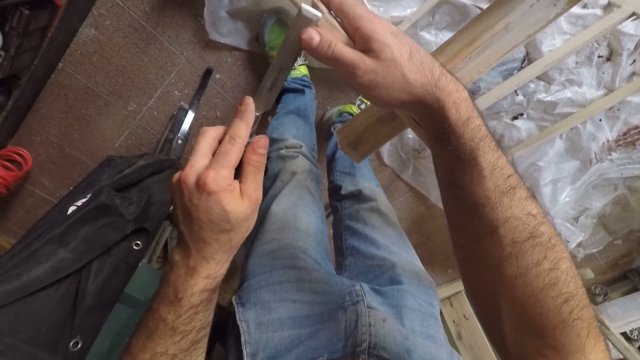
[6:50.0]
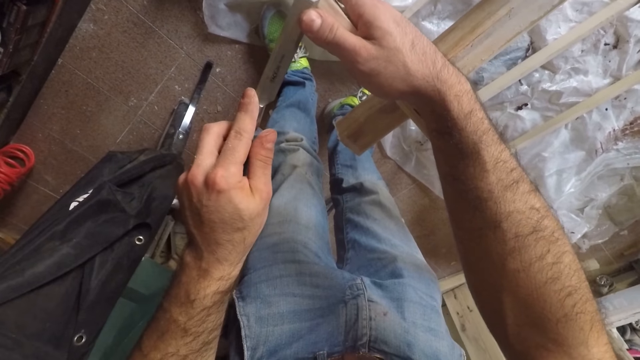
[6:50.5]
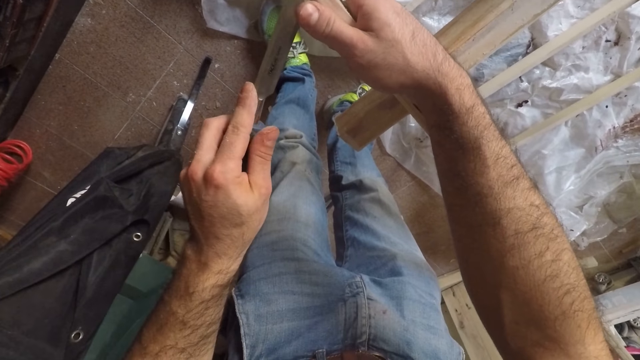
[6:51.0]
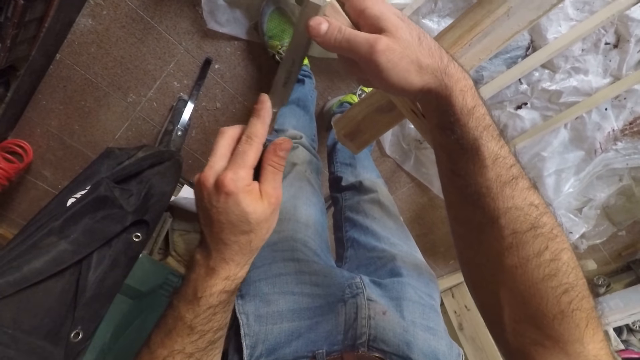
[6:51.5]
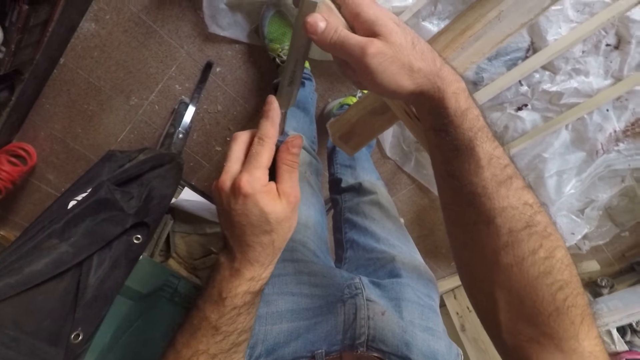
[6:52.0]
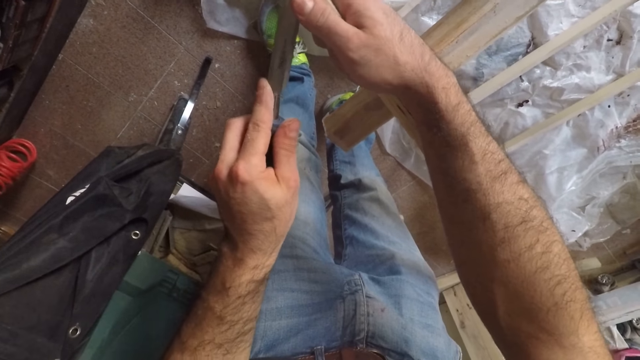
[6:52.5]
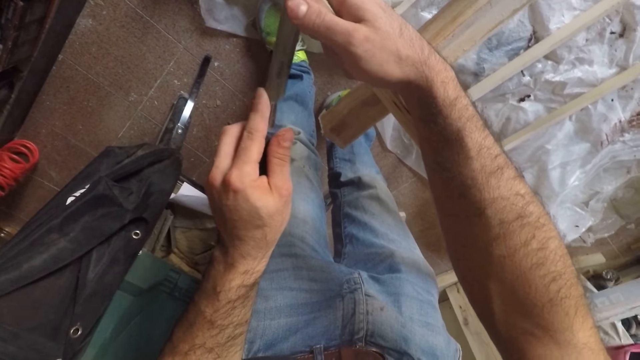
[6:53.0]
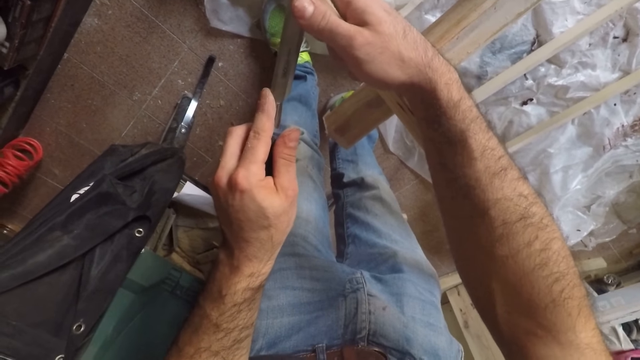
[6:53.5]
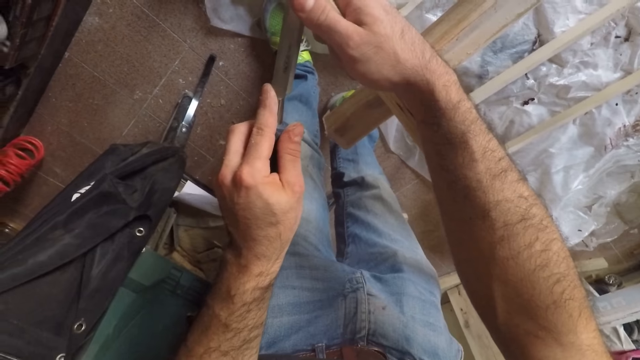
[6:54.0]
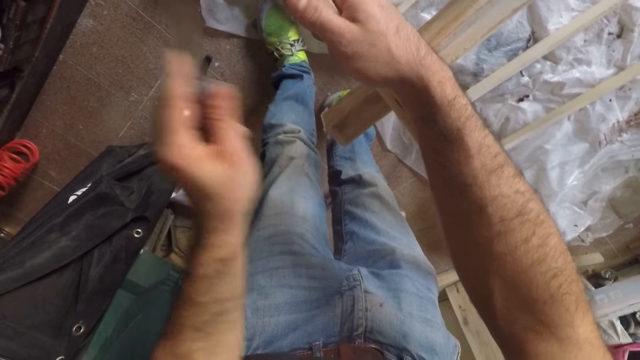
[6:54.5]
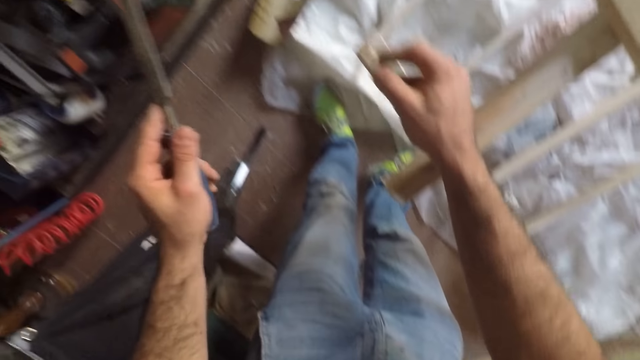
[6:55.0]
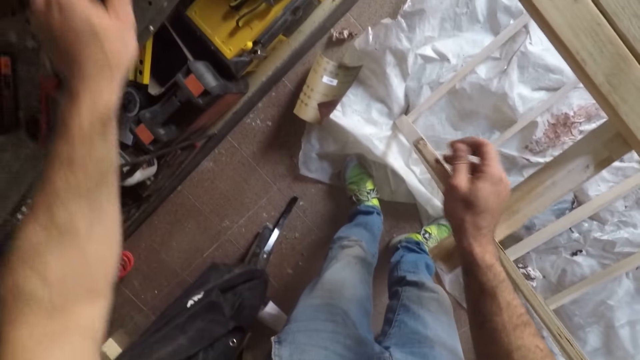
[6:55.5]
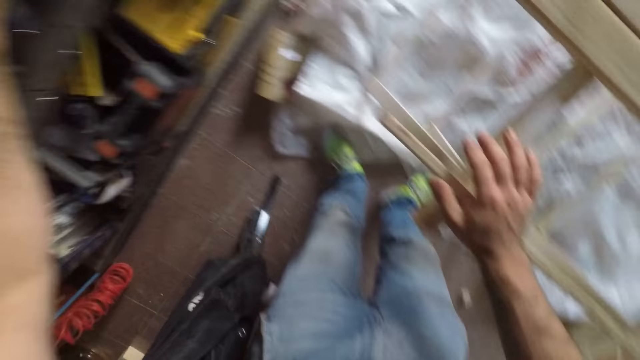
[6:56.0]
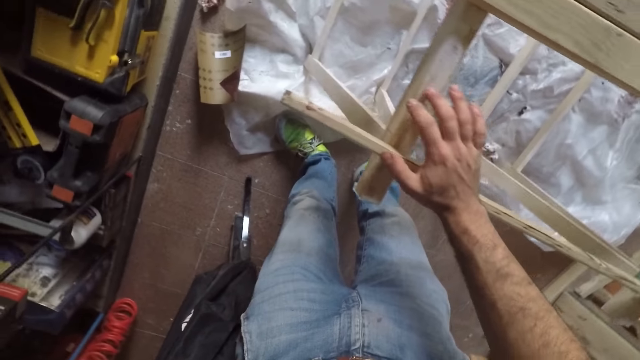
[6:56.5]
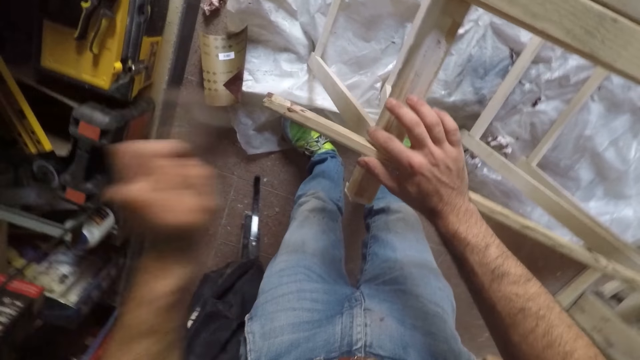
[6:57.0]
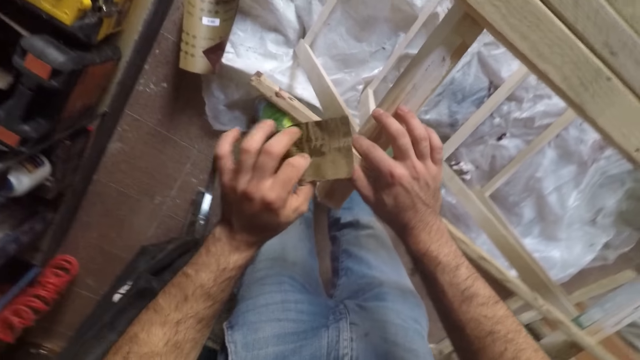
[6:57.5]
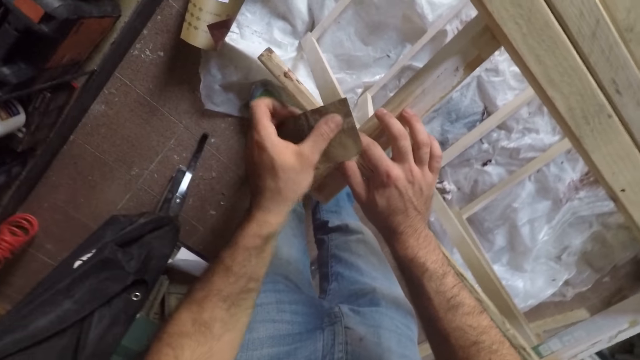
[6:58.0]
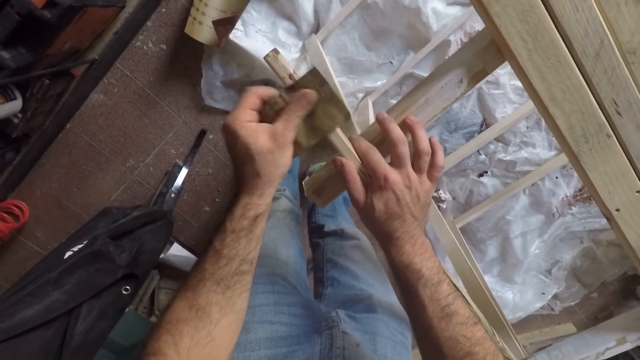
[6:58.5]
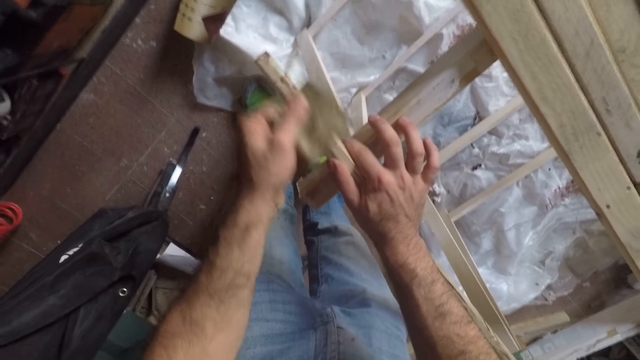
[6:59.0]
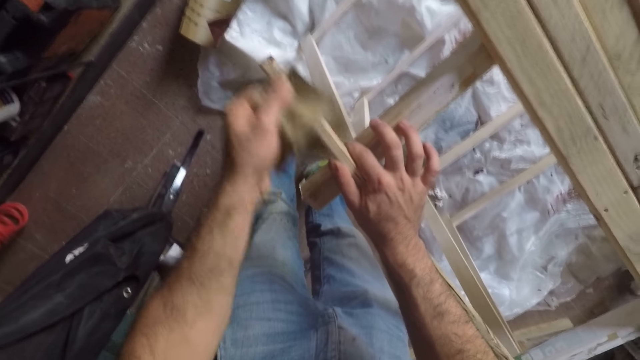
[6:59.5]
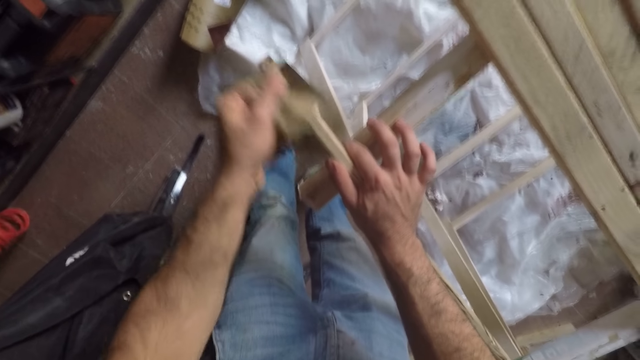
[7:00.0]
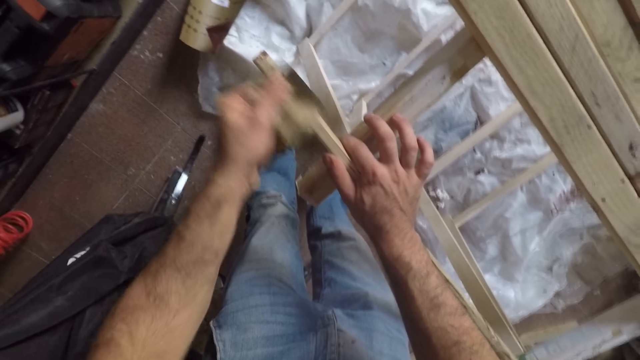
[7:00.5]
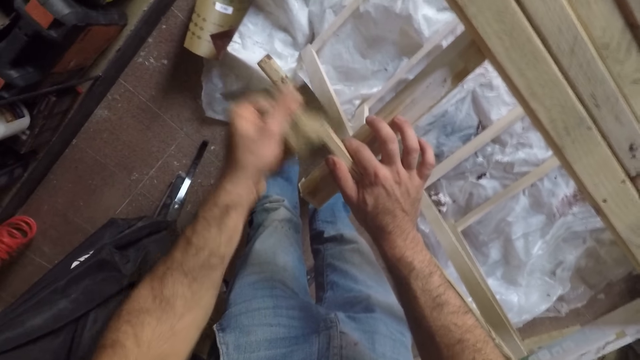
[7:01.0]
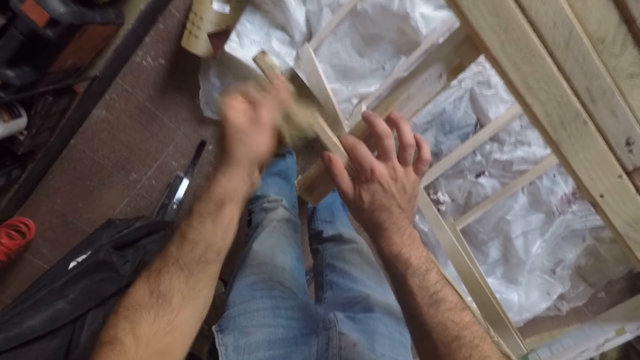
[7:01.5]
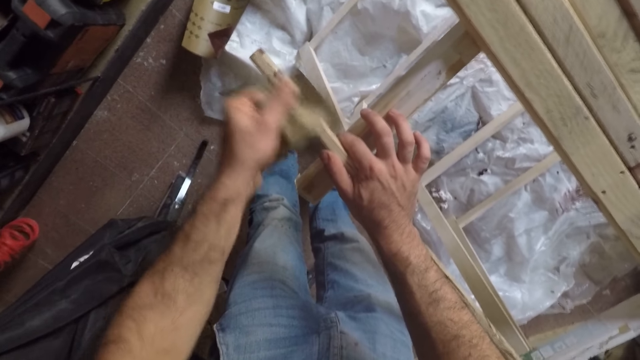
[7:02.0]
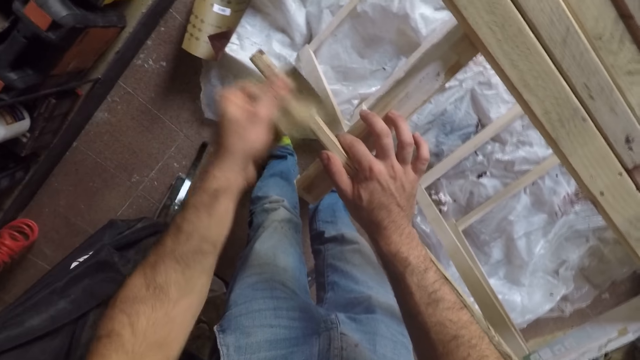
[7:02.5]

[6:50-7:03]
The camera wearer files the long wooden stick with the wood file or chisel. He raises his hand, moves his hand towards the cabinet and lets go of the wood. He drops the wood file on the shelf and picks up the sandpaper from the shelf. He lowers his hand and holds the wood with his hand. He files the long wooden stick with the sandpaper.

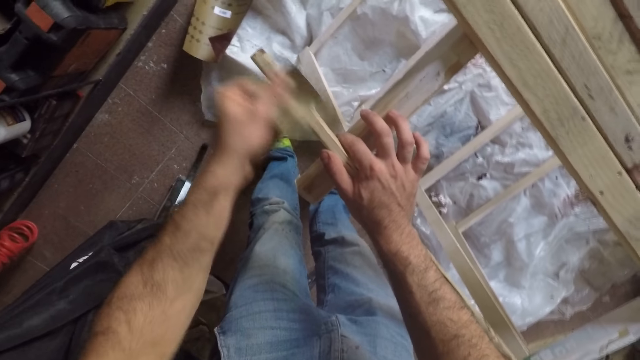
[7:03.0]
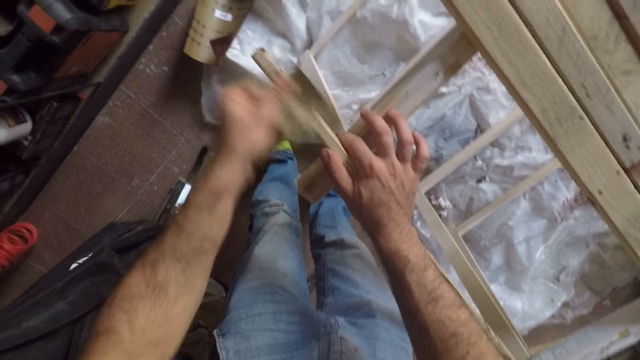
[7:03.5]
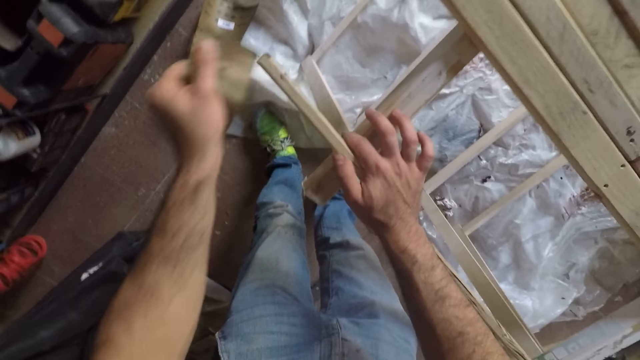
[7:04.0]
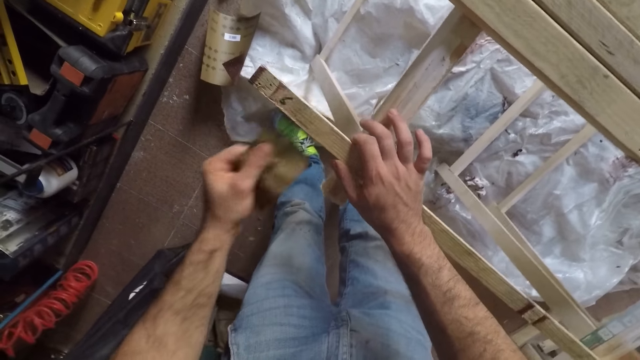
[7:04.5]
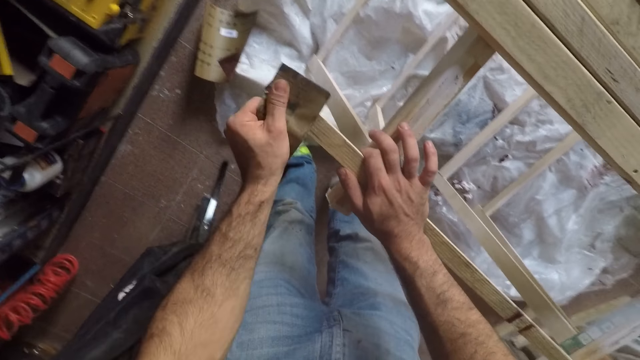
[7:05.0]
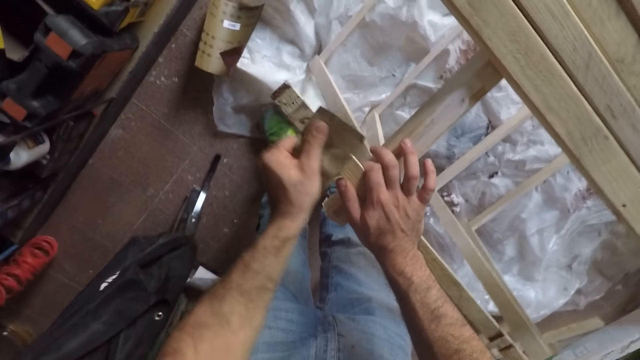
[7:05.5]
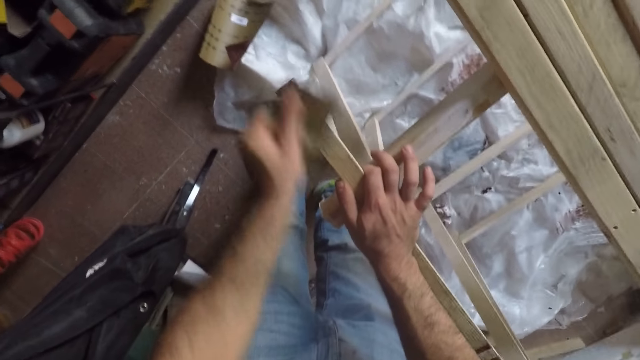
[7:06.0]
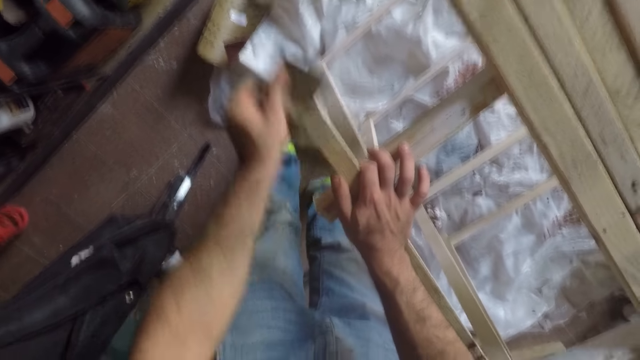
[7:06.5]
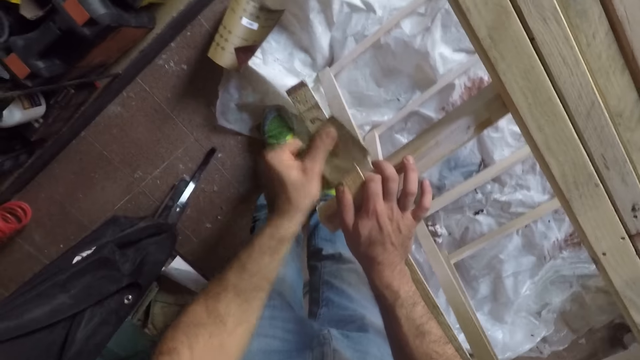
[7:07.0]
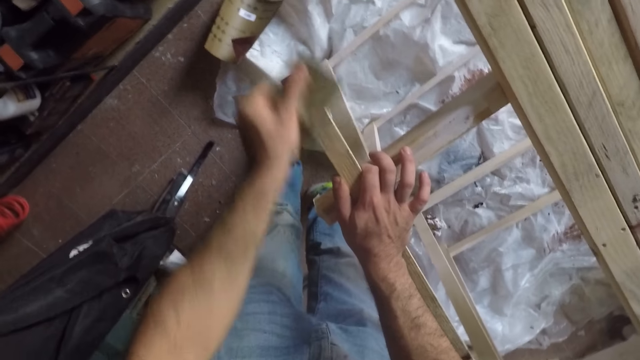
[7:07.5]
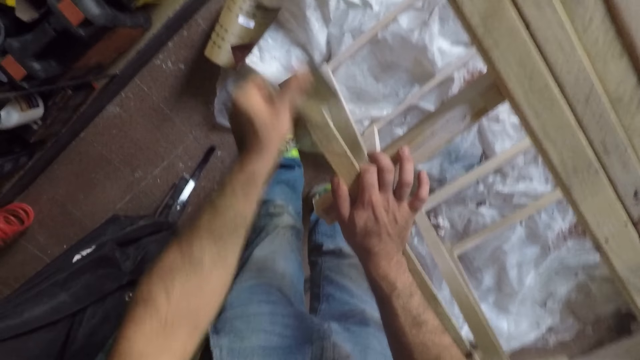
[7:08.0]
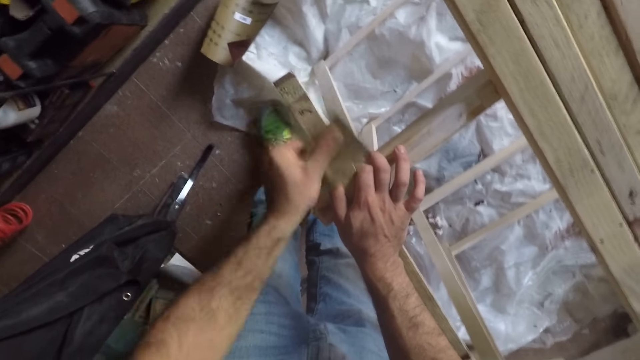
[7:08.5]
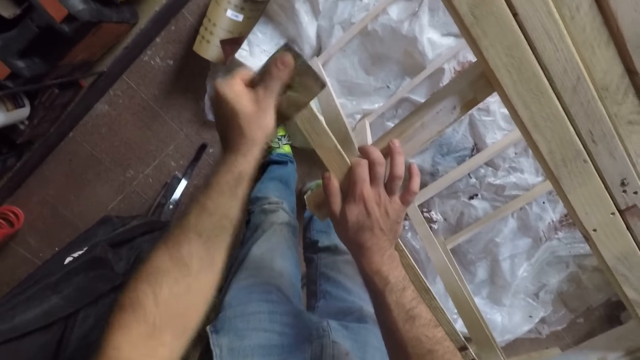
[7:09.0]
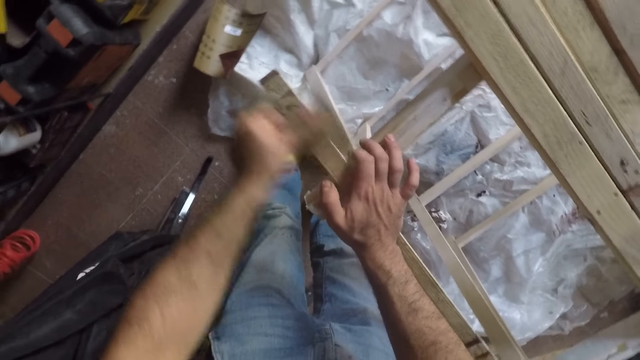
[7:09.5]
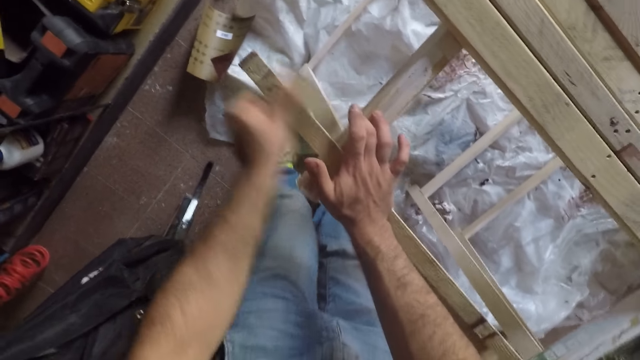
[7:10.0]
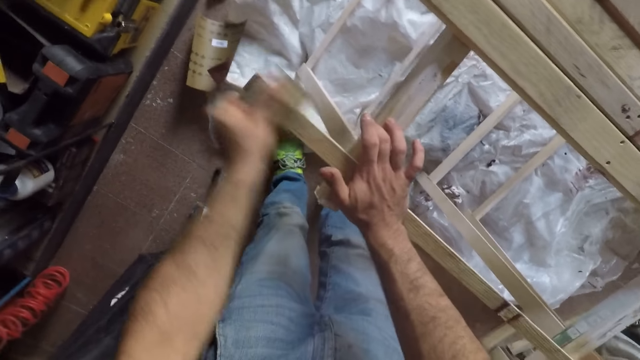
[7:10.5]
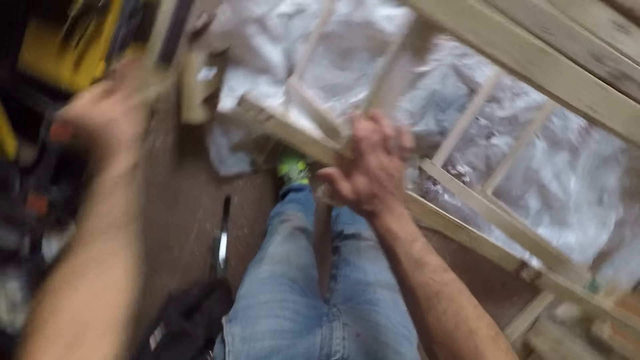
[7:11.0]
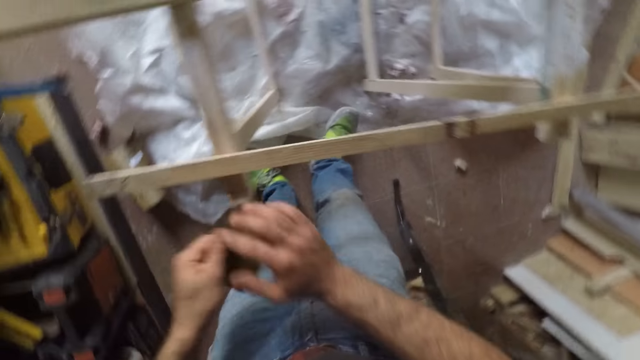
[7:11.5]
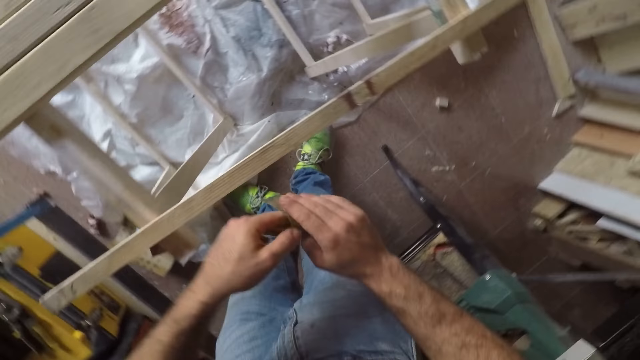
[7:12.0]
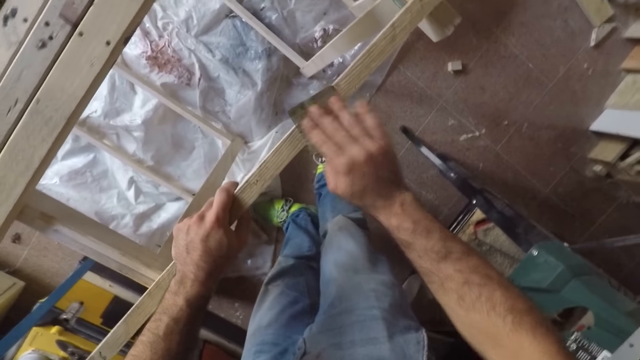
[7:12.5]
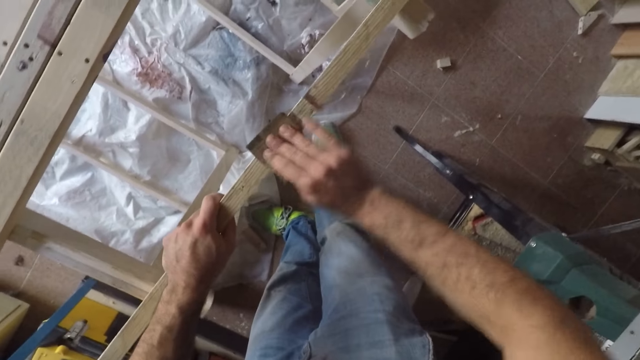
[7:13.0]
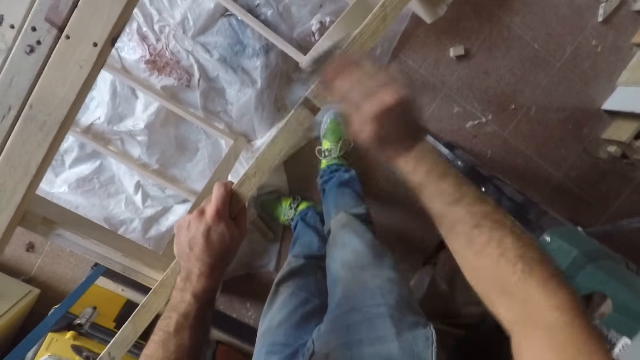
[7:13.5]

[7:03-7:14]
The camera wearer raises his hand. He turns the long wooden stick to the back. He smoothens the wood with the sandpaper. He raises his fingers and smoothens the wood. He raises his hand and lets go of the wood. He holds the sandpaper with both his hands. He moves the sandpaper to his right hand. He holds the long wooden stick with his left hand. He files the long wooden stick with the sandpaper.
